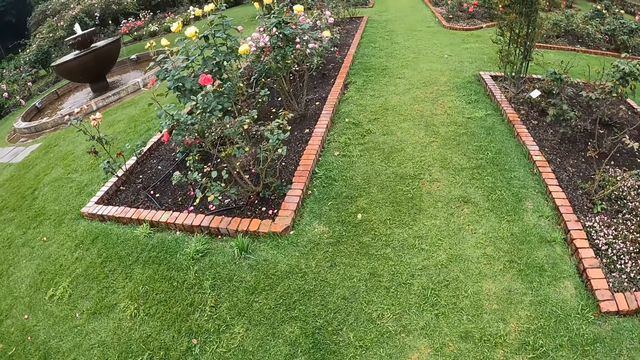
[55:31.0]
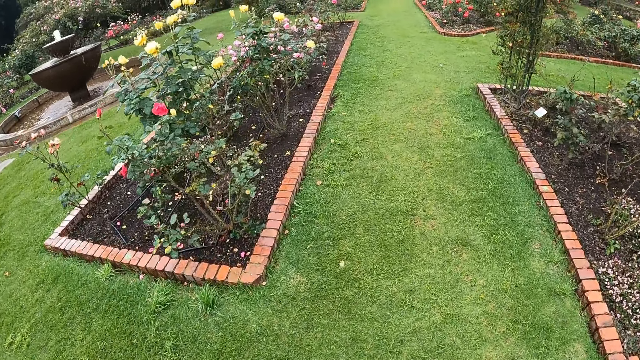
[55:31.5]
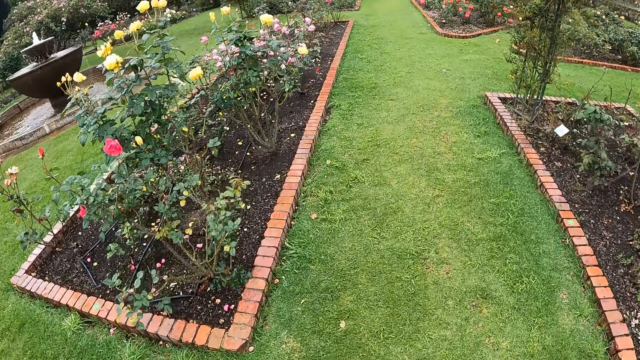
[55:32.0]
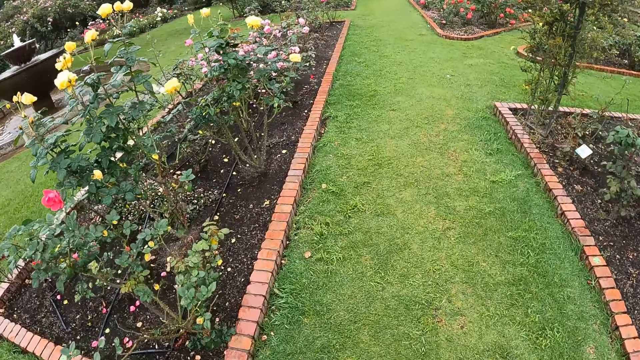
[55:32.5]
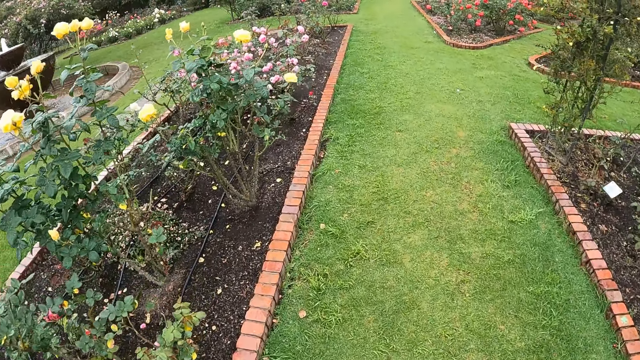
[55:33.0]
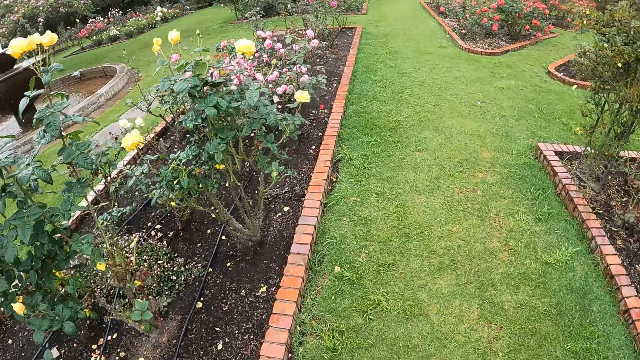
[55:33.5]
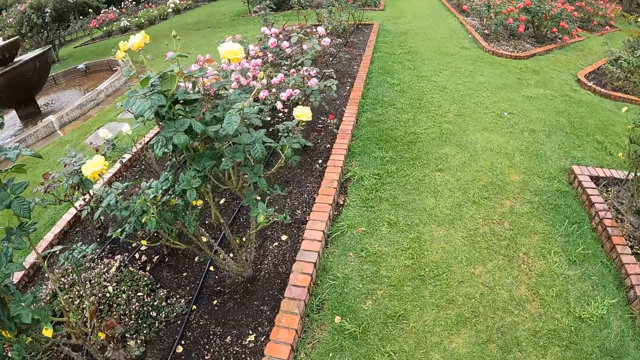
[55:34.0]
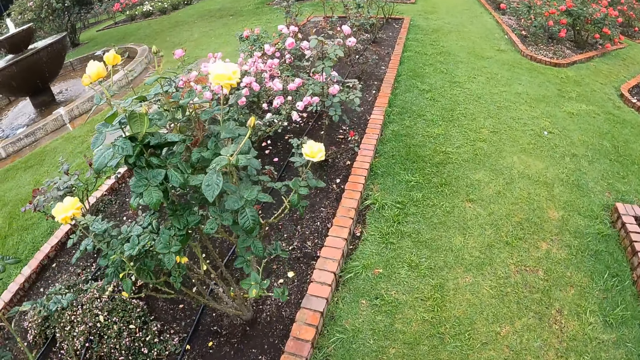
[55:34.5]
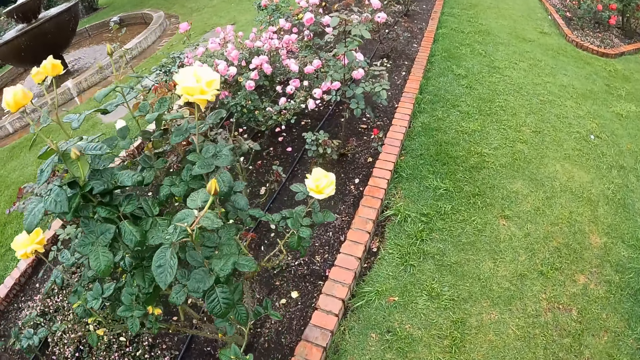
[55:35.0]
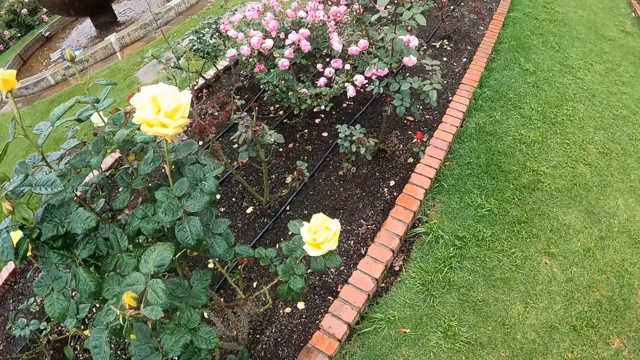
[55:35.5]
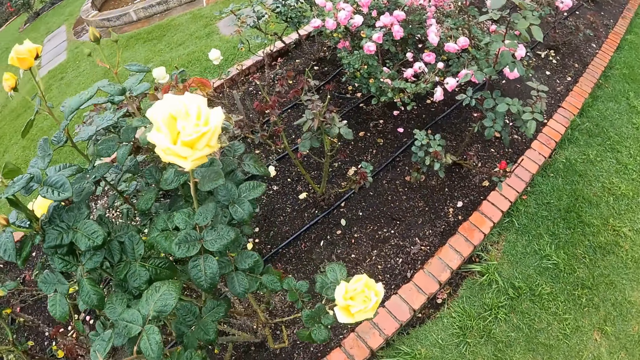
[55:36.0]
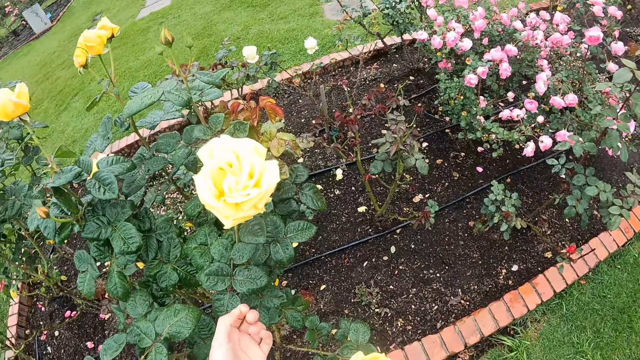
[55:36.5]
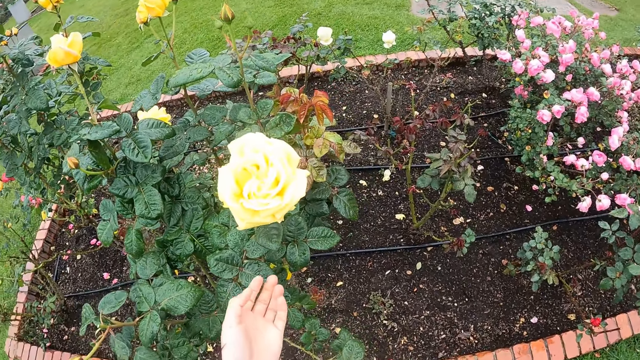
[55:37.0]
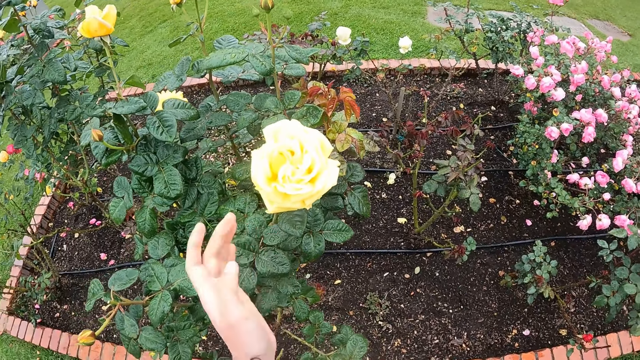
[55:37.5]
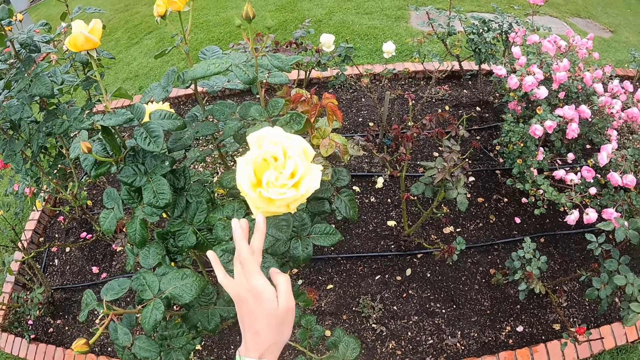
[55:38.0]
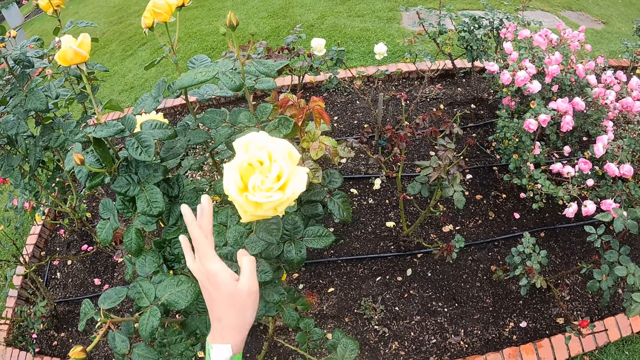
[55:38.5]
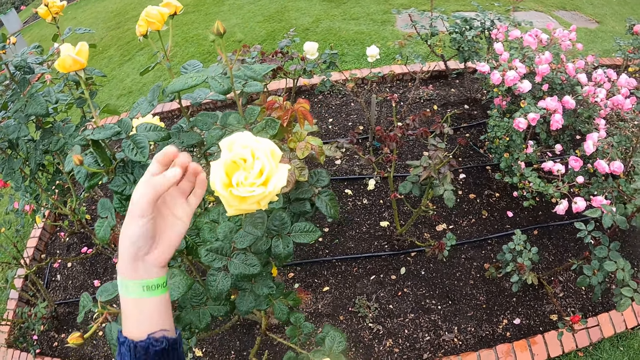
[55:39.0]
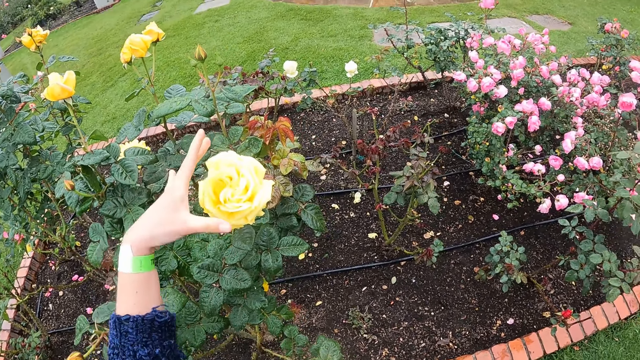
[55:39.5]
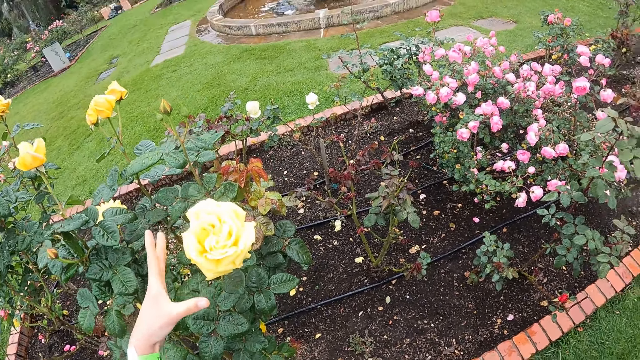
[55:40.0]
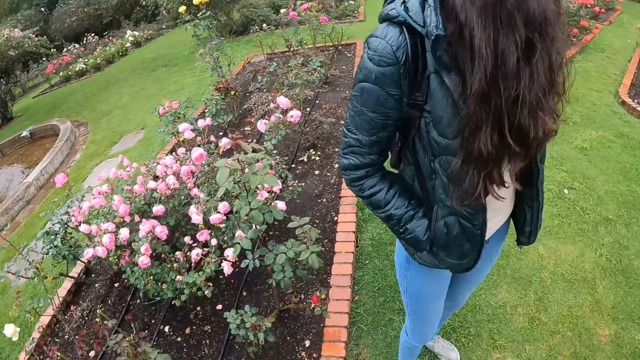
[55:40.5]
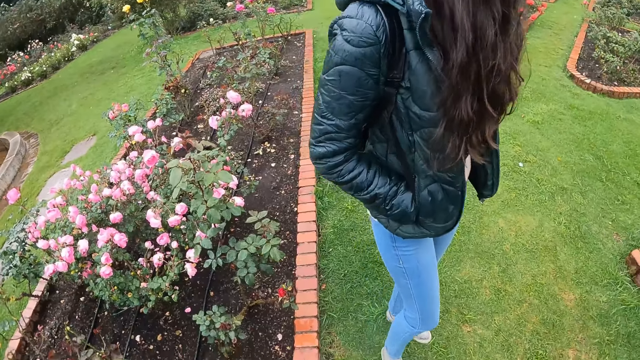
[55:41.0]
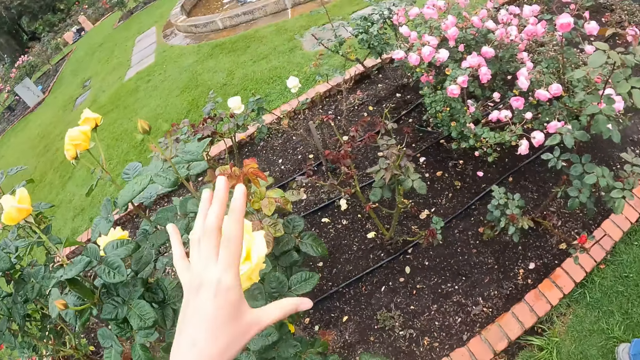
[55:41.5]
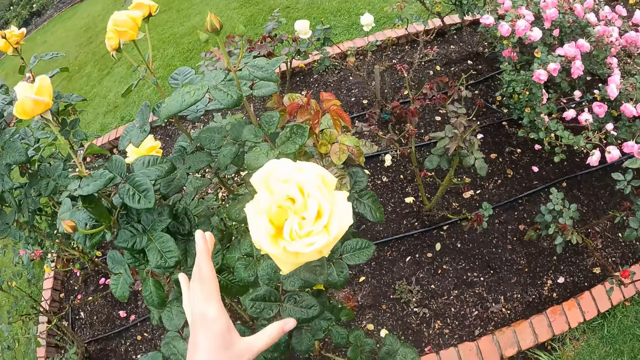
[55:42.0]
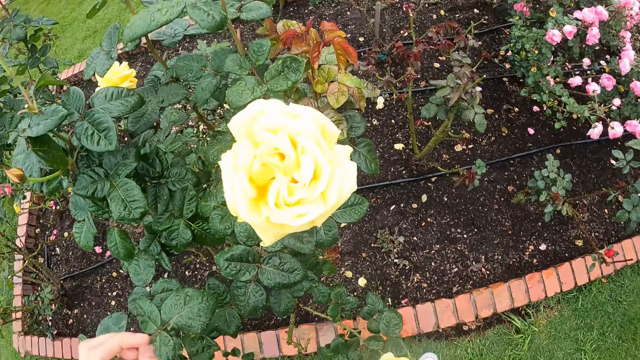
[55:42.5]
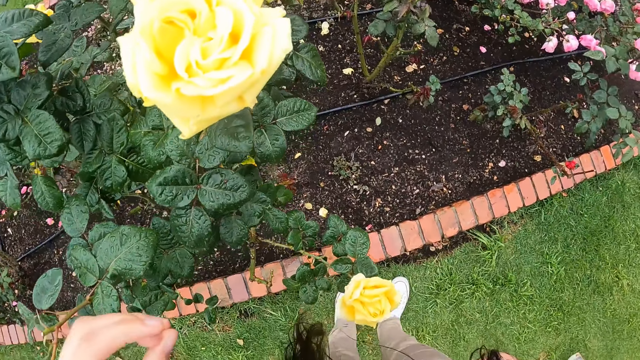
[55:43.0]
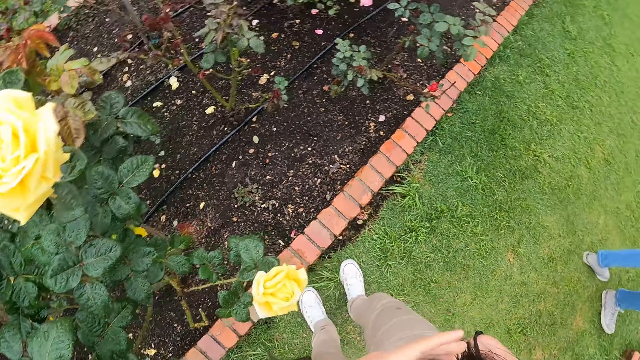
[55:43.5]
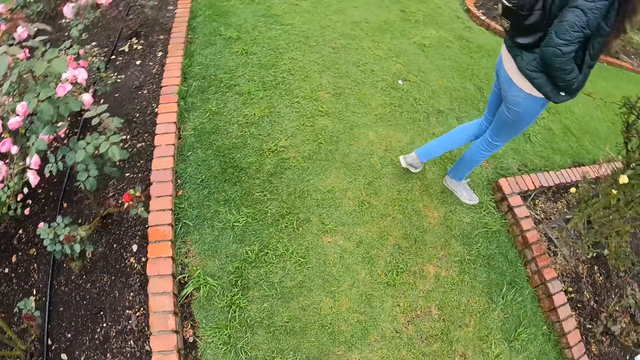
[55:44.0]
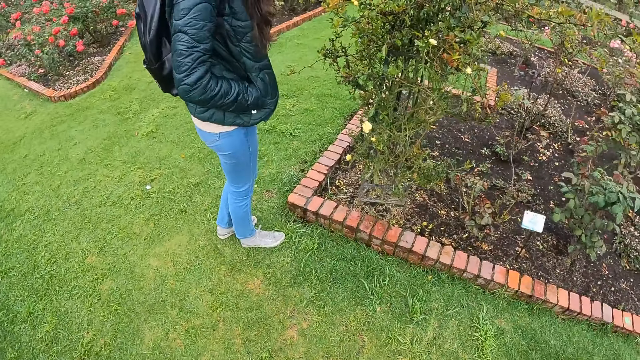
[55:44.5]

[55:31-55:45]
The camera wearer moves her left hand around a flower. She touches the flower. She lowers her left hand.

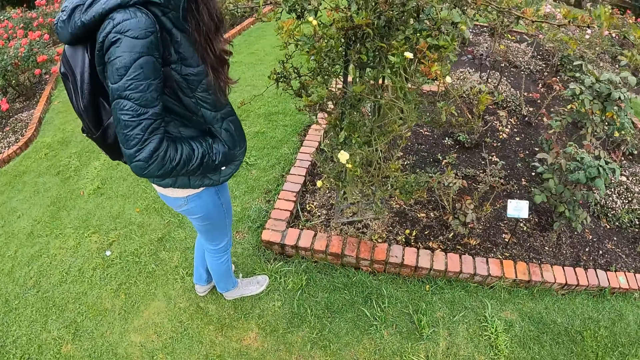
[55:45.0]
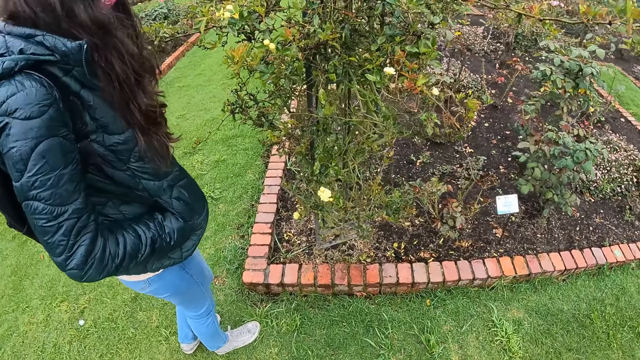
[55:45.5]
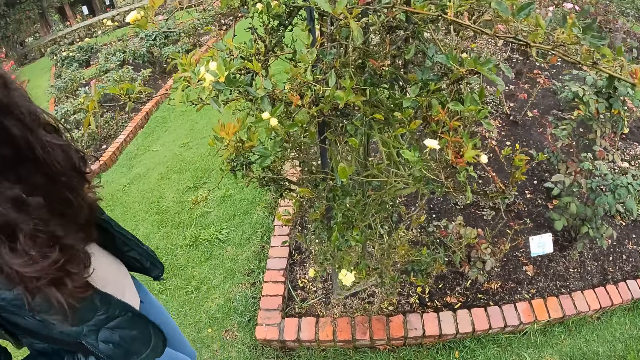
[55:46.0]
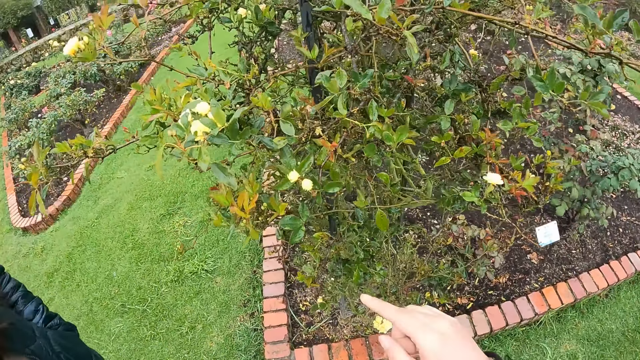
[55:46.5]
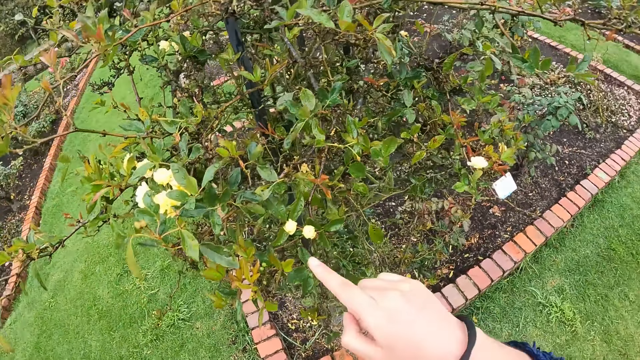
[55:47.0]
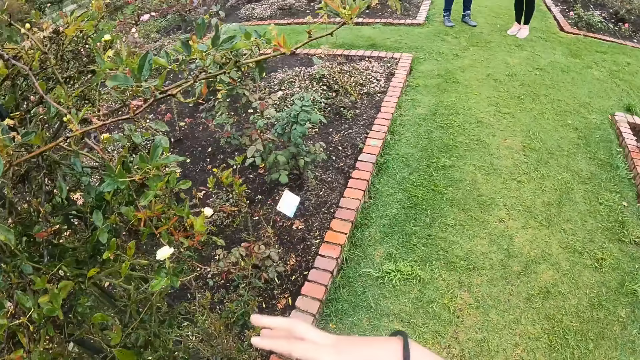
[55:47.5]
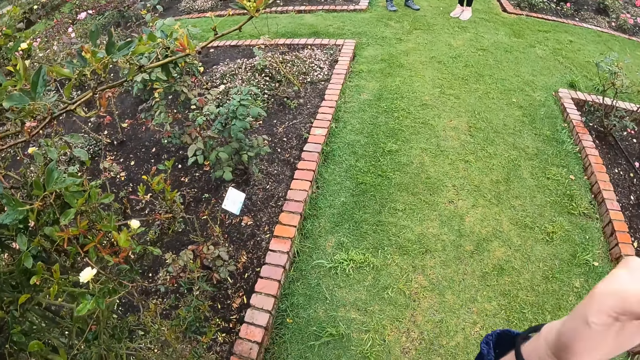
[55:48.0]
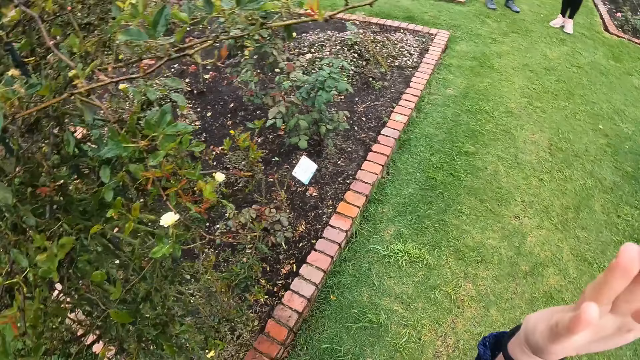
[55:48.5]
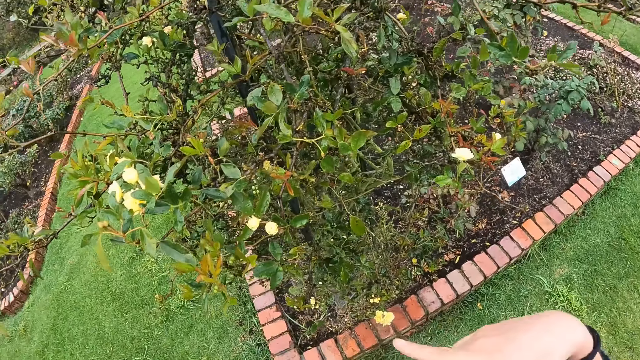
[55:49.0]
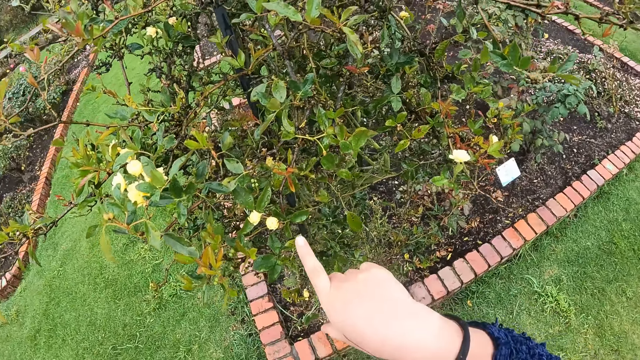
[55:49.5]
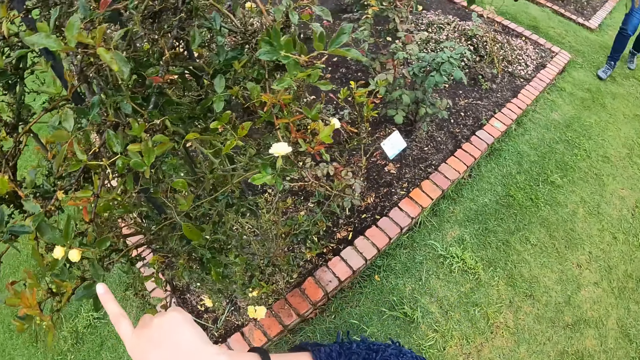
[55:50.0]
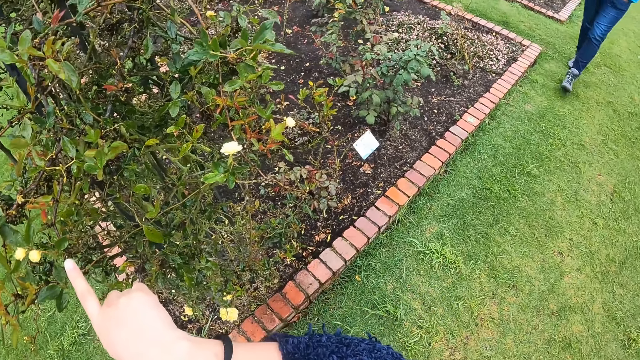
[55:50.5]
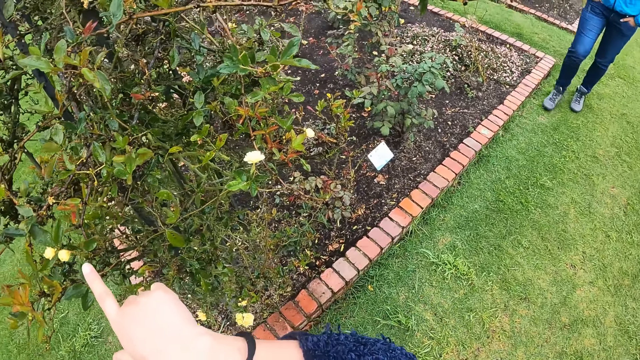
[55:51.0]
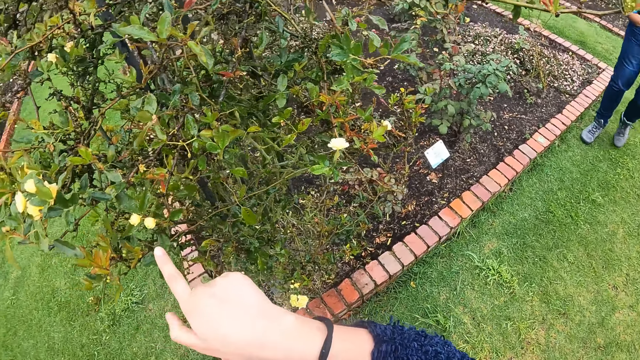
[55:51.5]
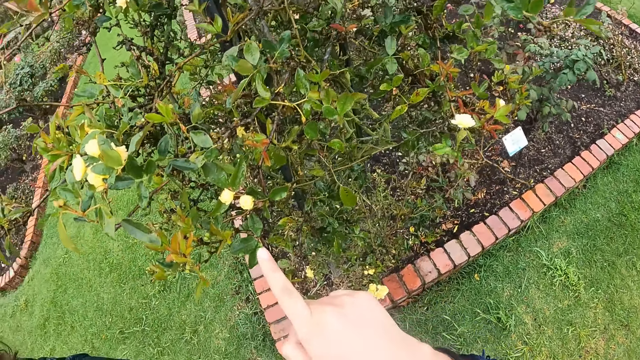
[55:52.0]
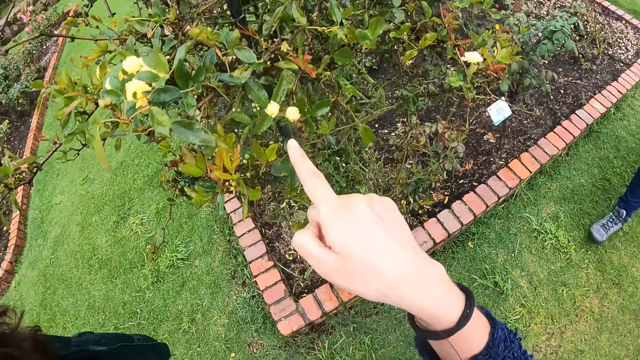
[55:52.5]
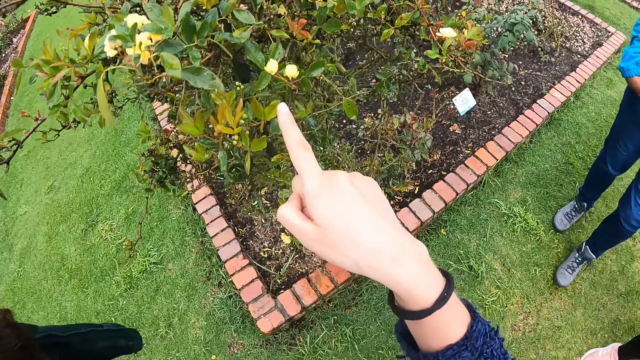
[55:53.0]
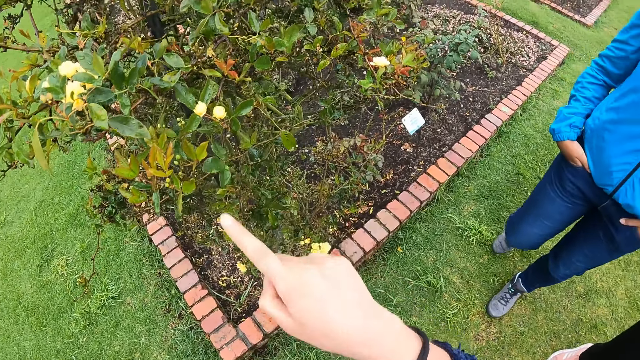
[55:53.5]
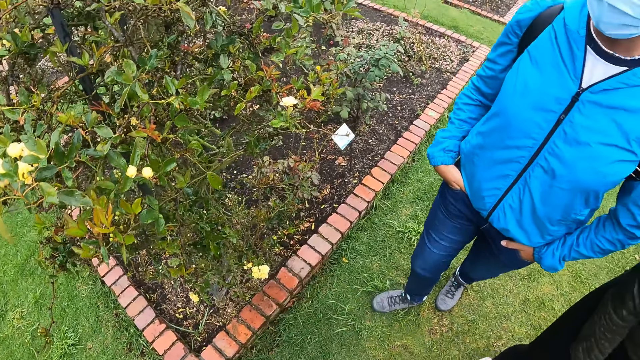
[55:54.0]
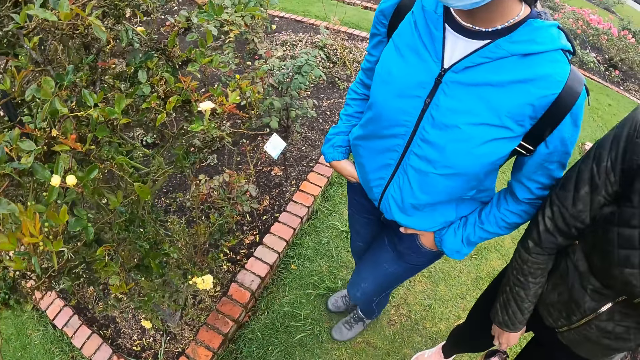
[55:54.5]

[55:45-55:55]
The camera wearer converses with the woman. They point at the flower of another plant. Another woman walks towards the camera wearer.
